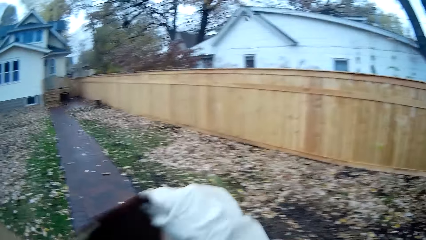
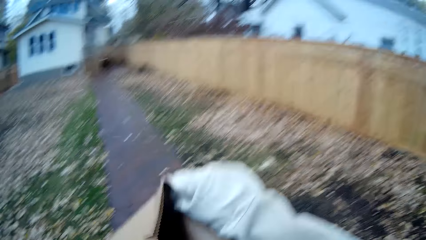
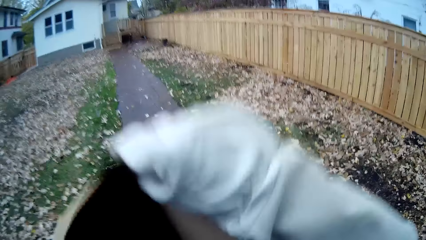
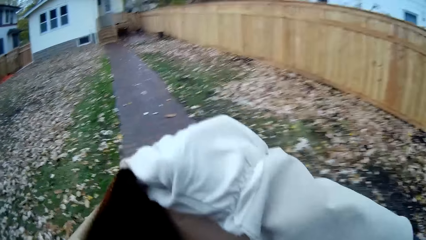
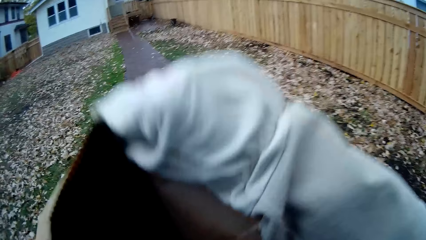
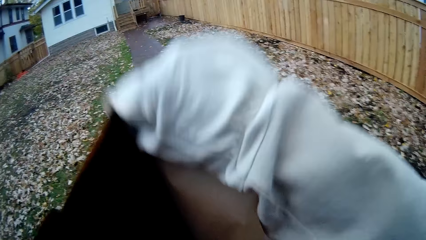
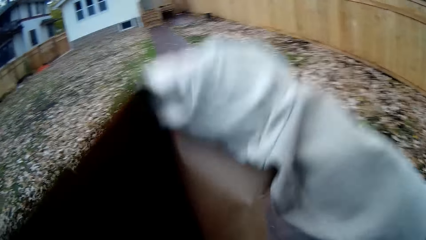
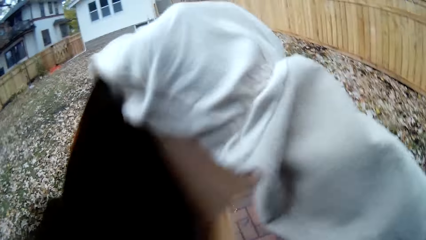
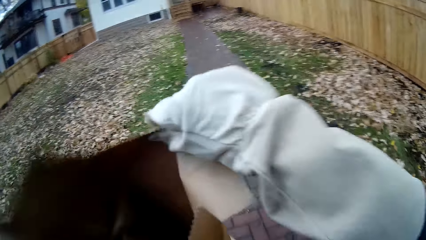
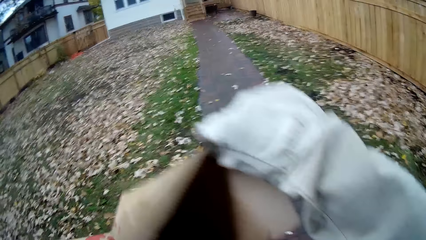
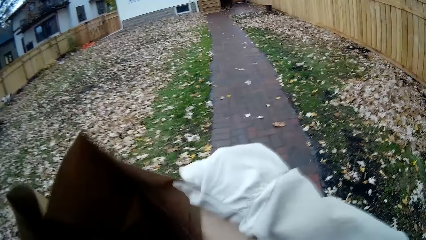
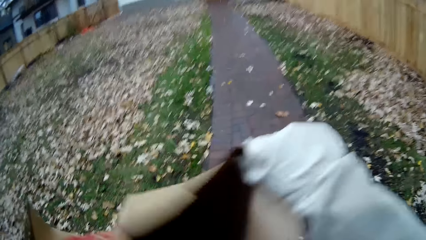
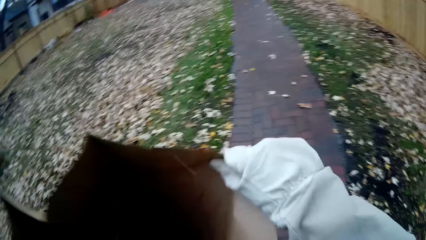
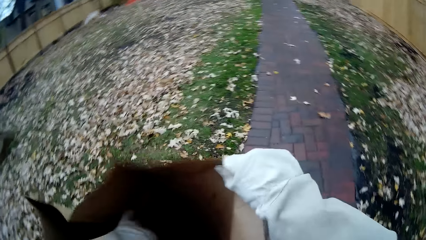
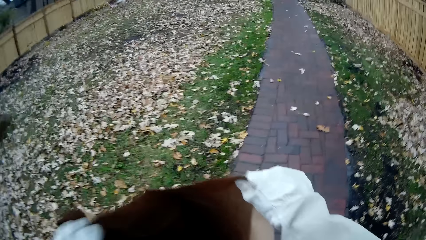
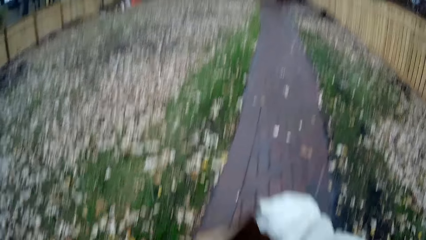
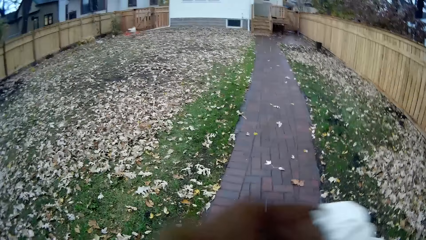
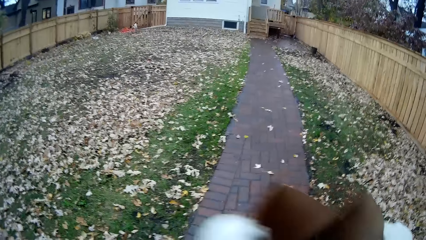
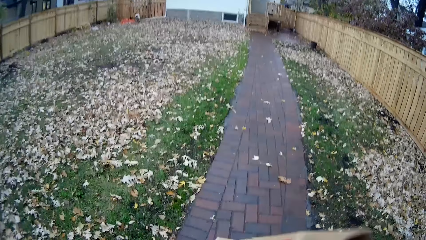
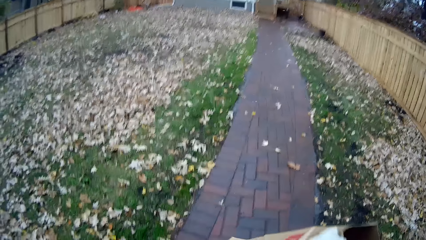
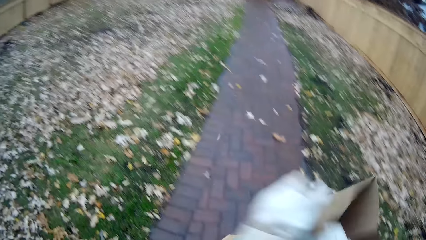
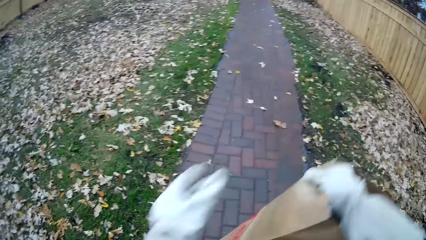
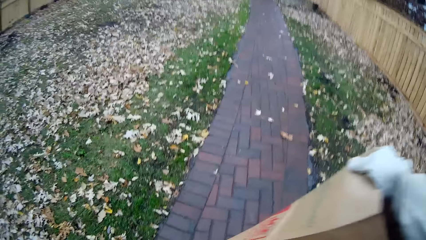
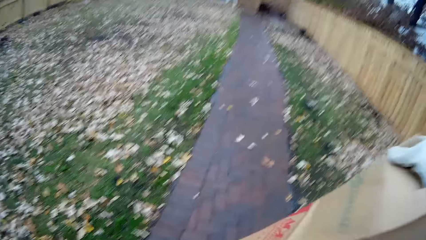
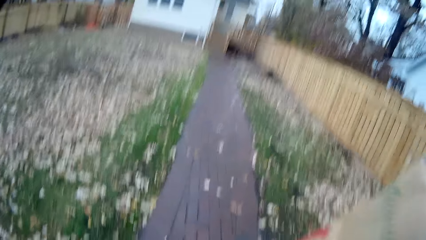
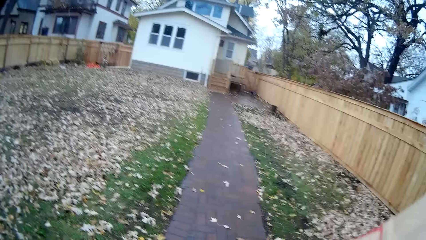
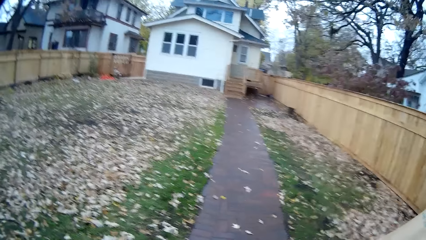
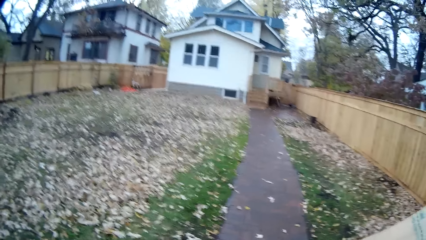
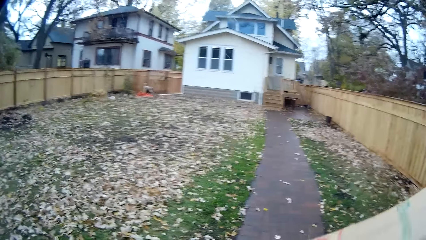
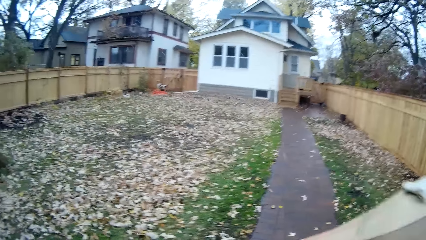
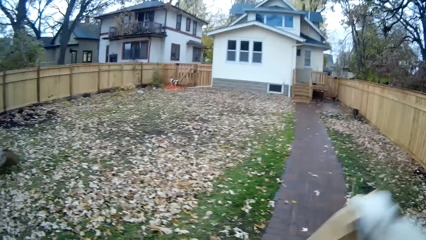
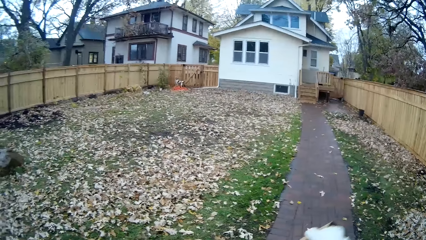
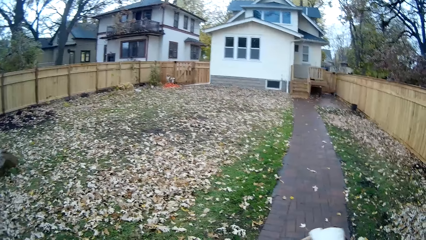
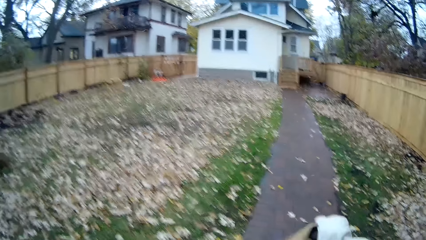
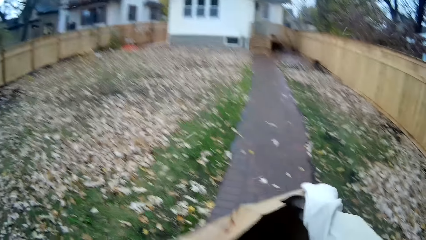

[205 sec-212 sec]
The camera wearer spreads open the bag.

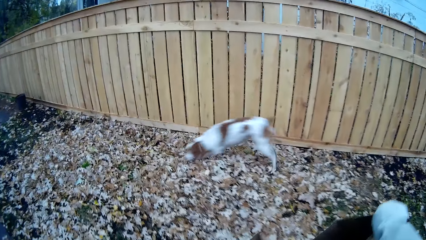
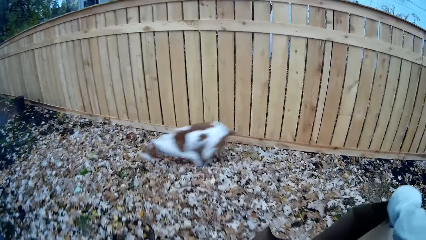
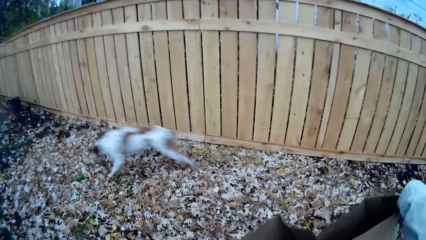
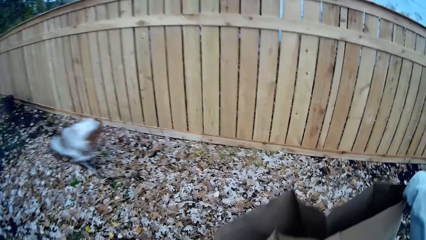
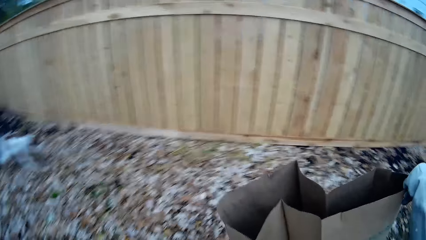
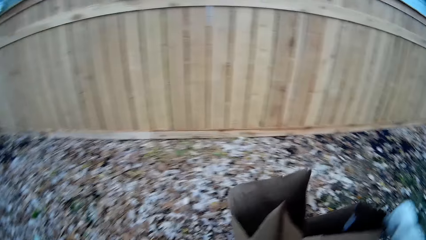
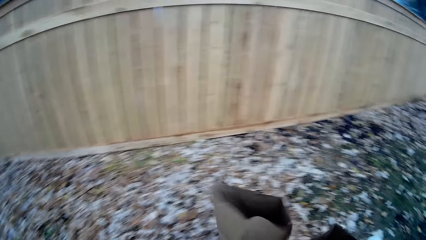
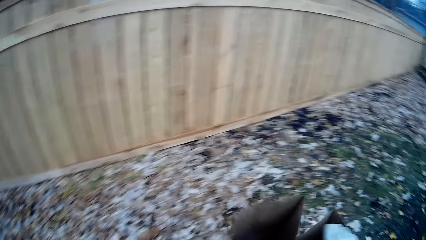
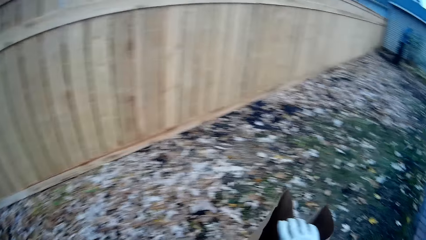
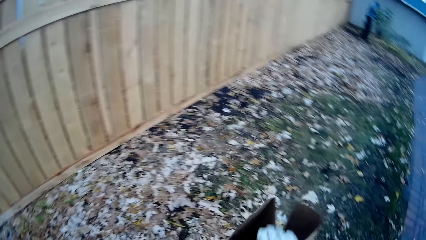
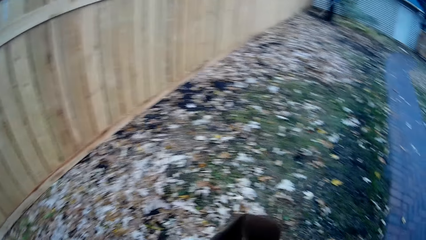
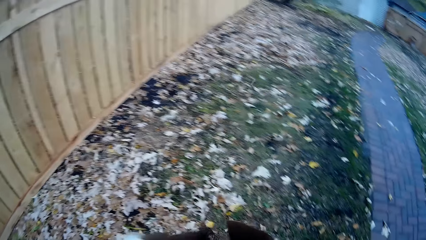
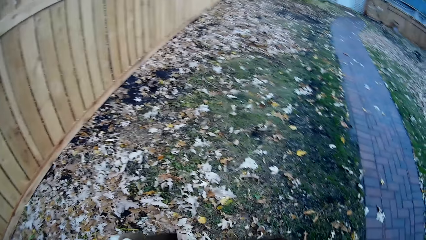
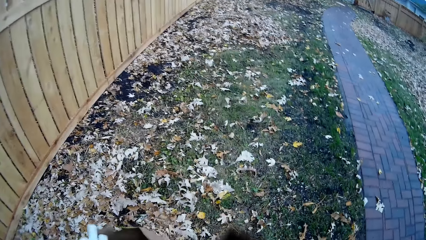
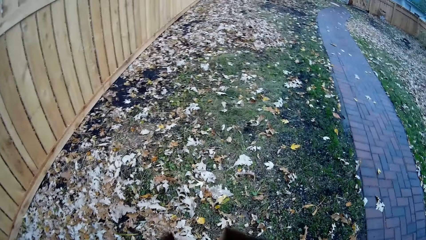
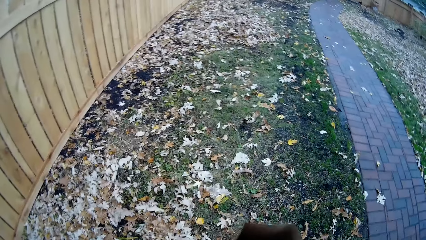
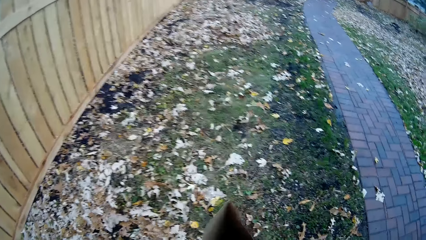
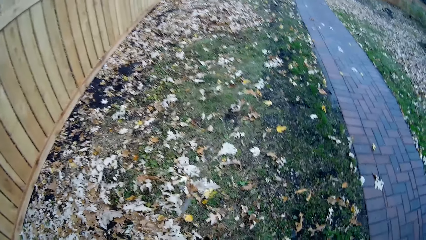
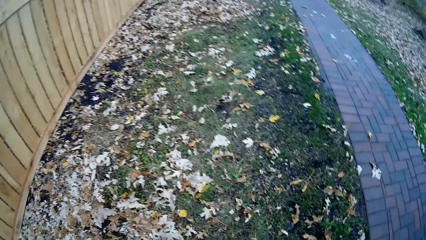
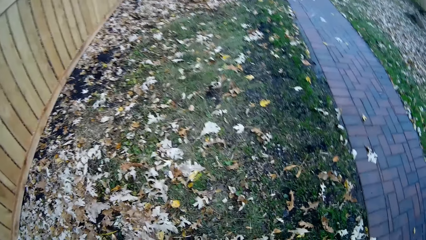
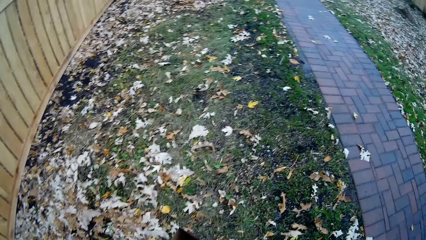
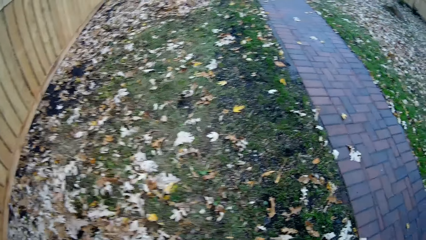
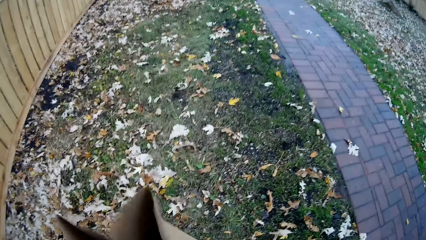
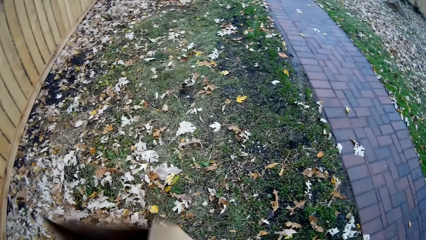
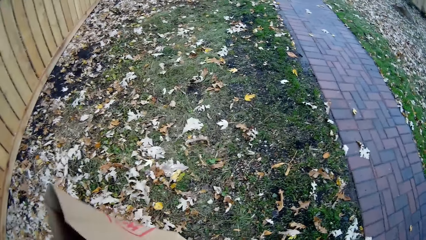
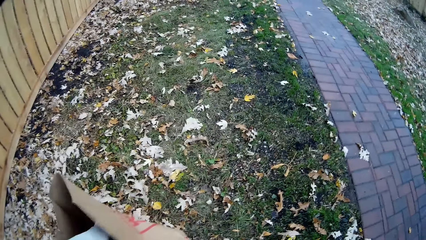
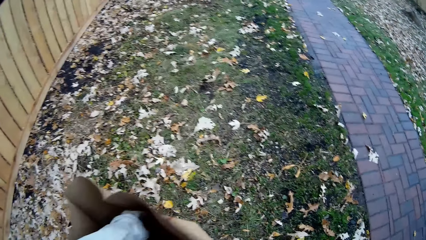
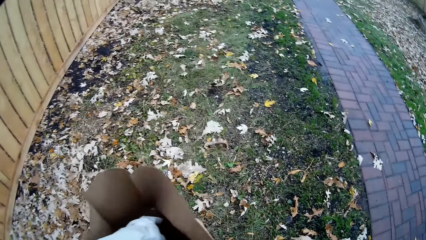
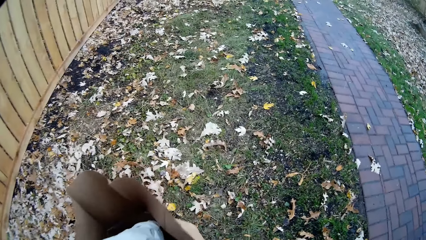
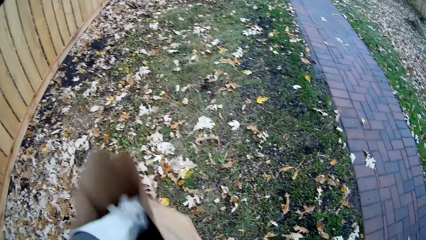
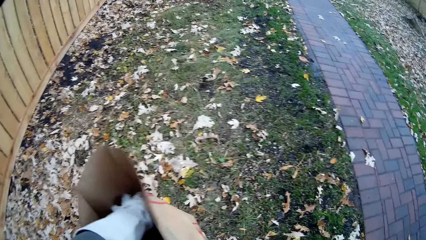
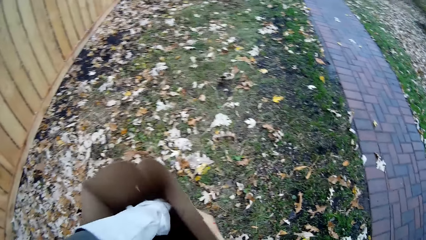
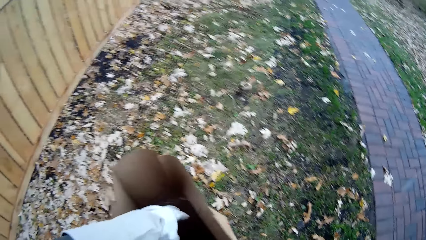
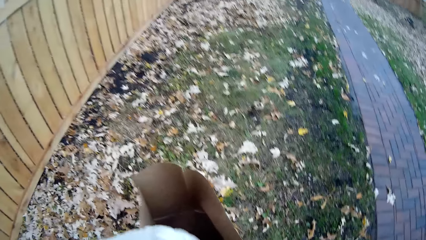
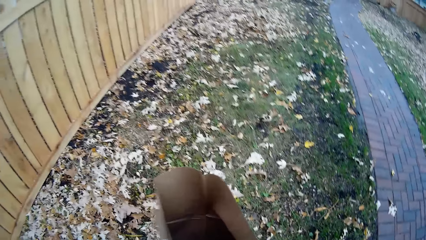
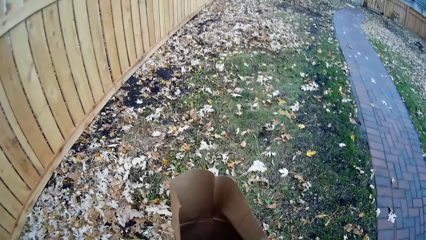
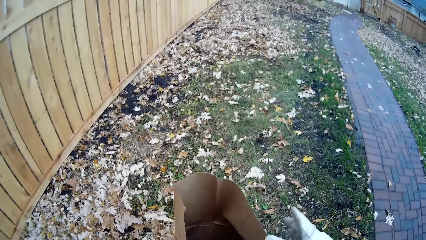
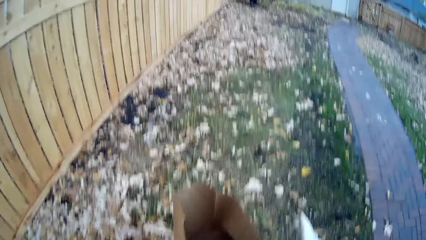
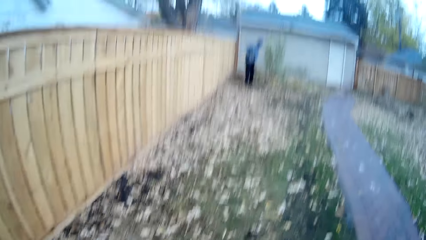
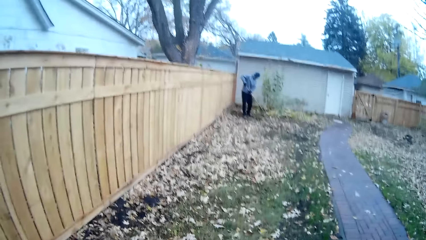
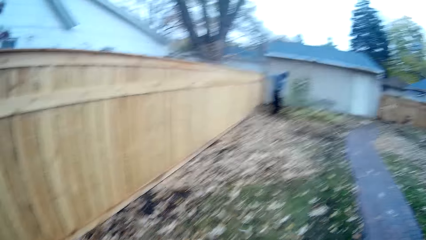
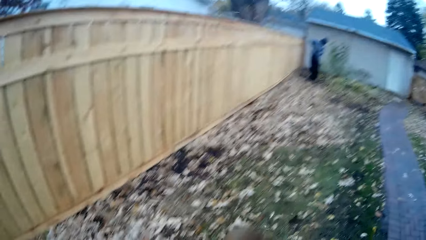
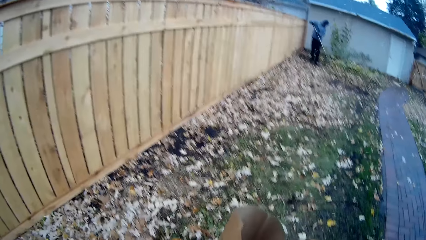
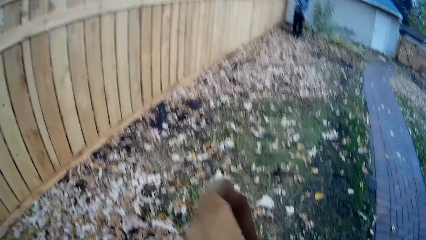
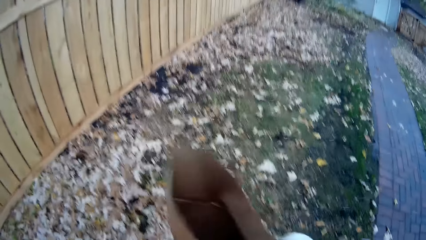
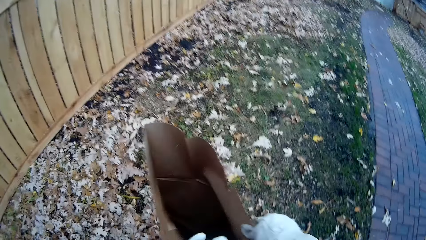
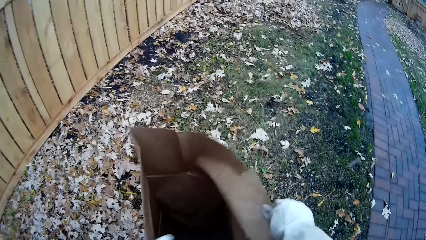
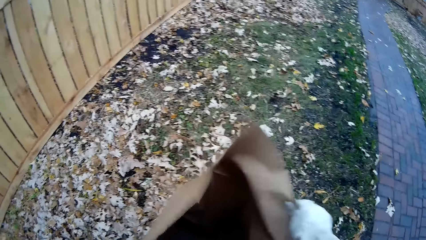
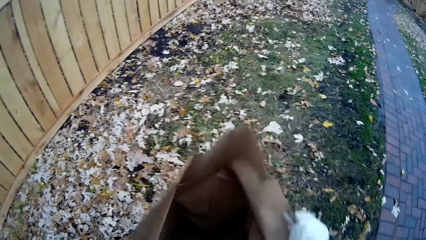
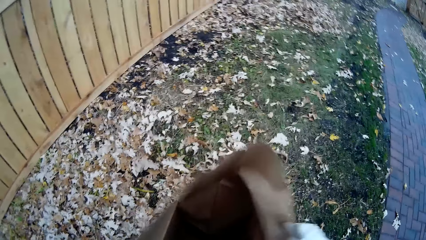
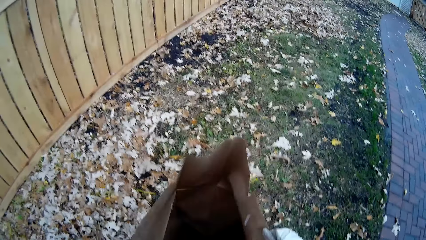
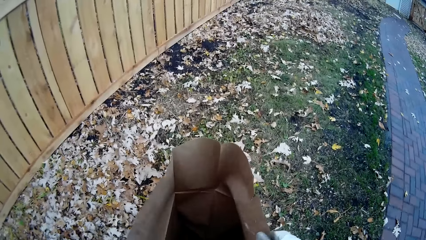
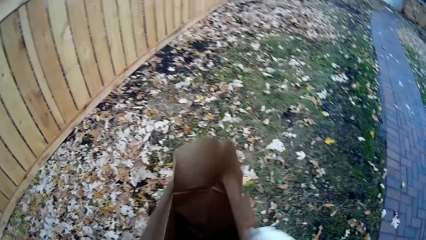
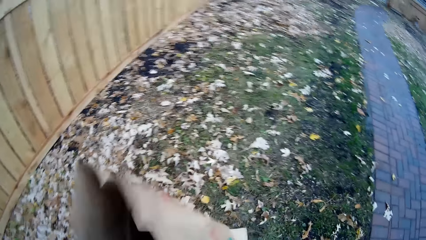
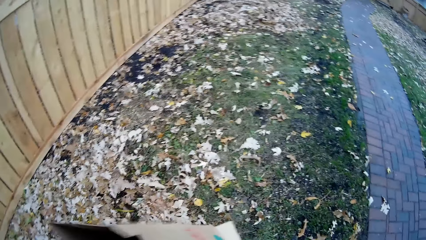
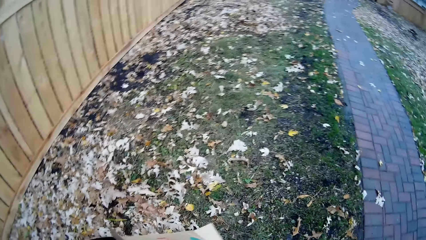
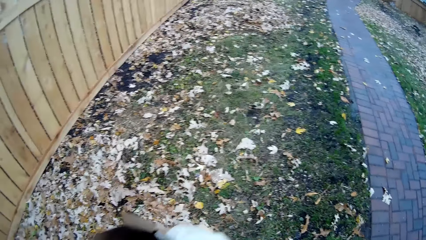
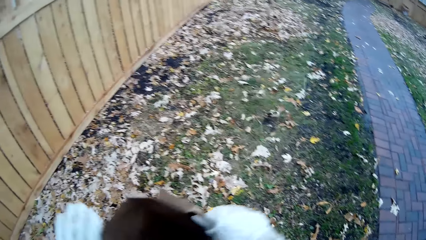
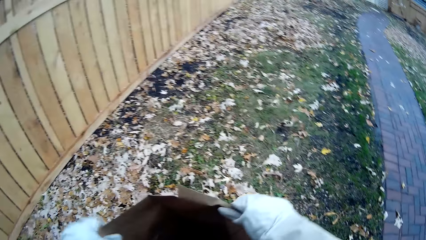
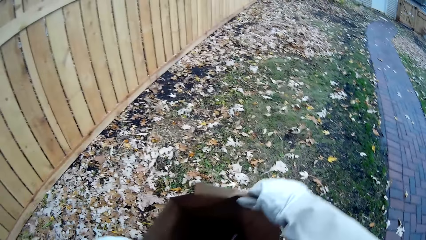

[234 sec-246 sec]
The camera wearer drops the bag on the lawn. A man rakes some leaves in the lawn. The camera wearer spreads open the bag with his left hand.
